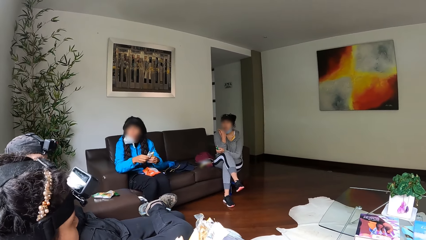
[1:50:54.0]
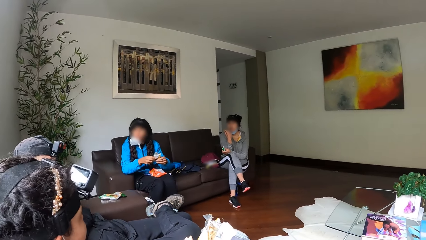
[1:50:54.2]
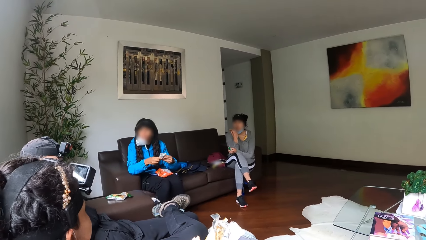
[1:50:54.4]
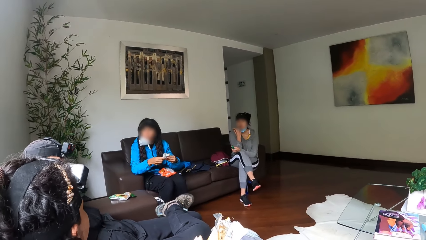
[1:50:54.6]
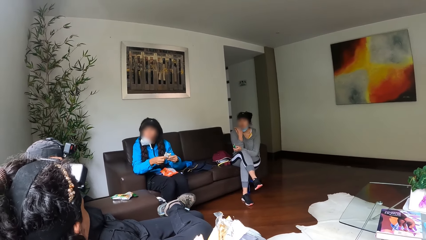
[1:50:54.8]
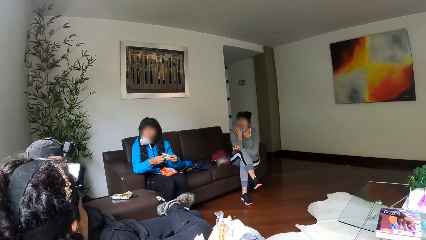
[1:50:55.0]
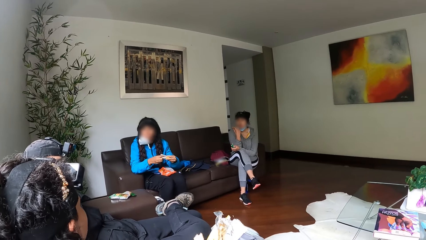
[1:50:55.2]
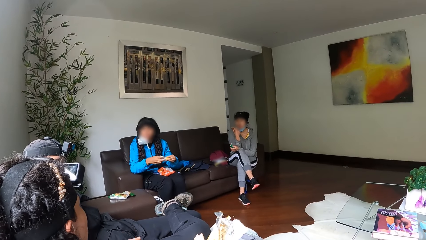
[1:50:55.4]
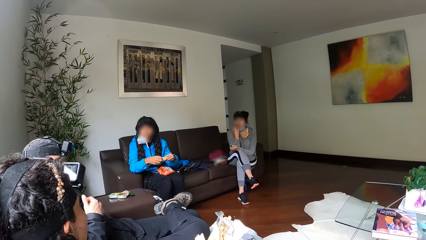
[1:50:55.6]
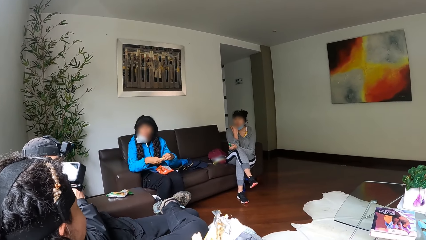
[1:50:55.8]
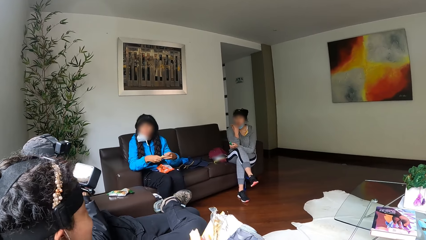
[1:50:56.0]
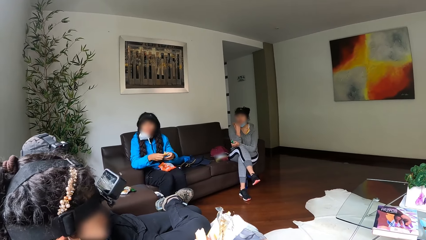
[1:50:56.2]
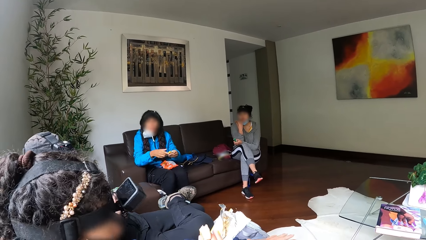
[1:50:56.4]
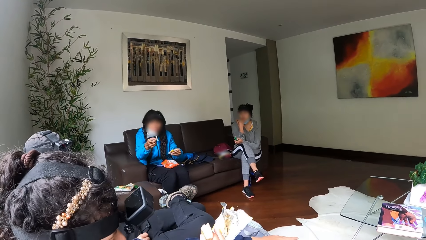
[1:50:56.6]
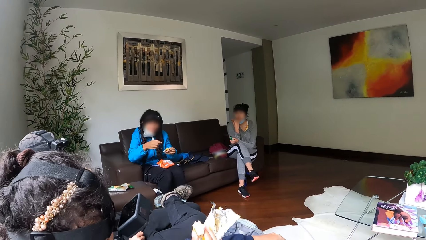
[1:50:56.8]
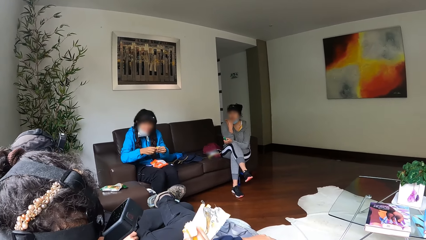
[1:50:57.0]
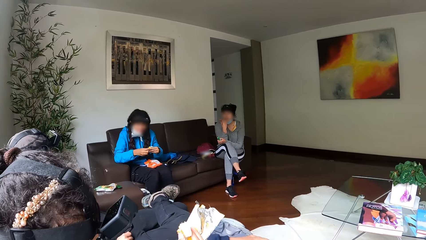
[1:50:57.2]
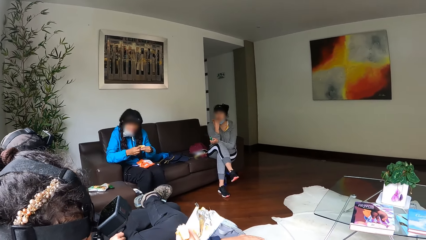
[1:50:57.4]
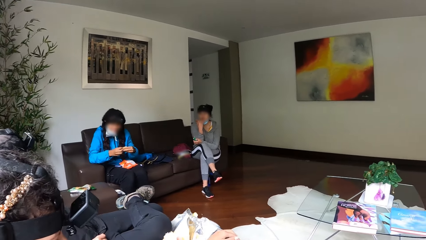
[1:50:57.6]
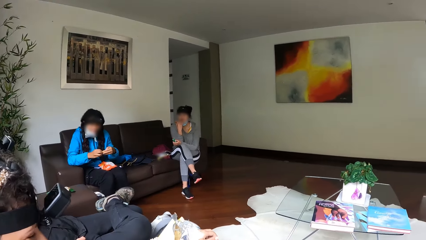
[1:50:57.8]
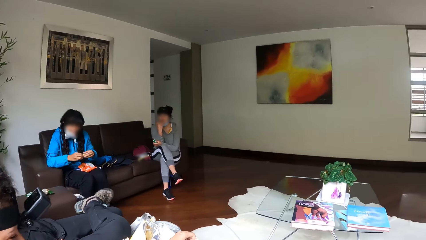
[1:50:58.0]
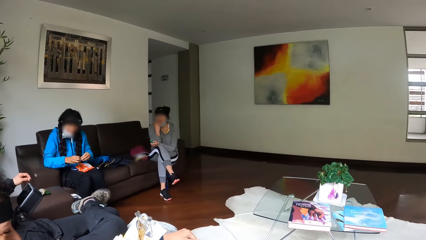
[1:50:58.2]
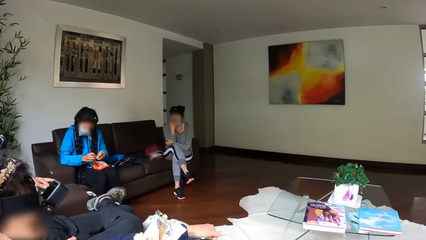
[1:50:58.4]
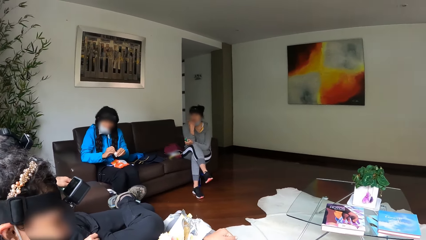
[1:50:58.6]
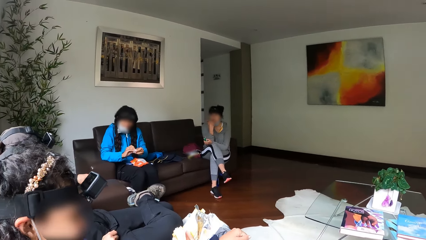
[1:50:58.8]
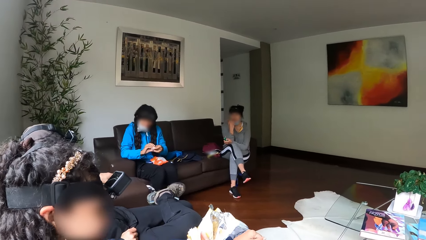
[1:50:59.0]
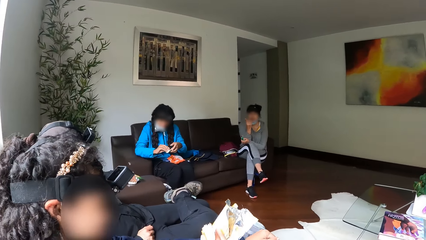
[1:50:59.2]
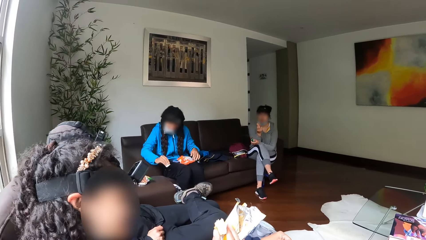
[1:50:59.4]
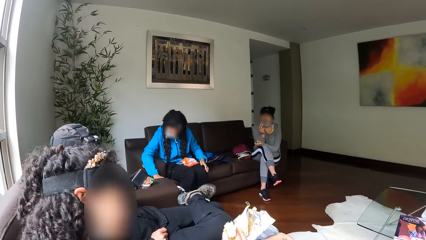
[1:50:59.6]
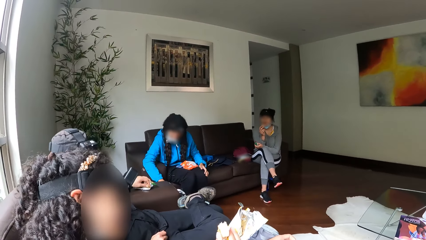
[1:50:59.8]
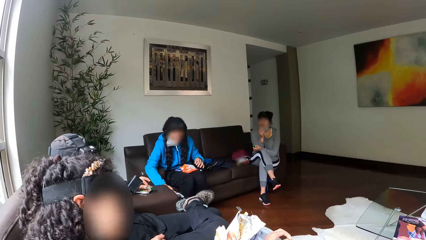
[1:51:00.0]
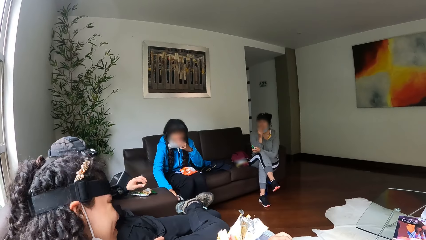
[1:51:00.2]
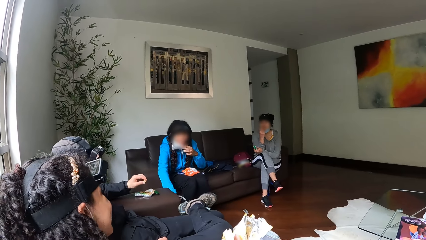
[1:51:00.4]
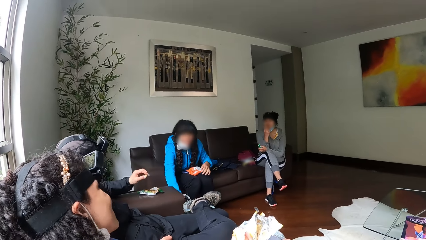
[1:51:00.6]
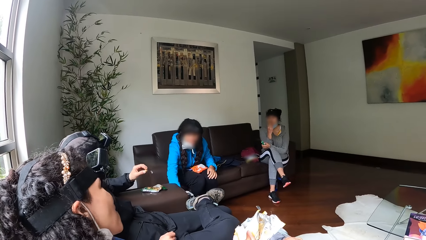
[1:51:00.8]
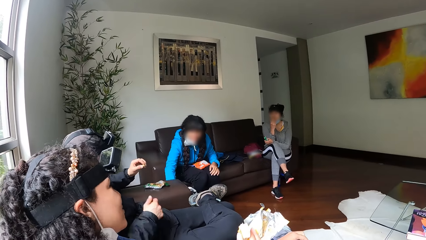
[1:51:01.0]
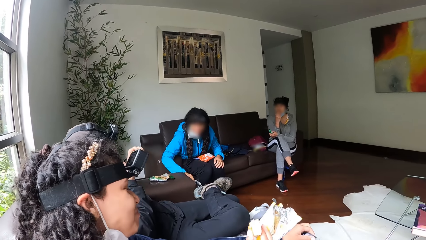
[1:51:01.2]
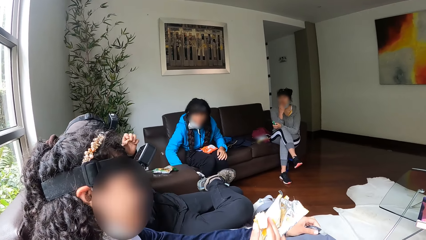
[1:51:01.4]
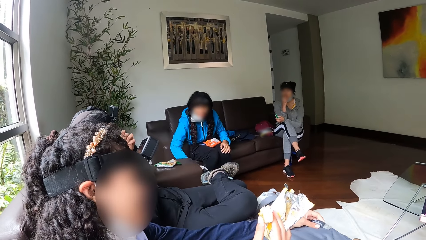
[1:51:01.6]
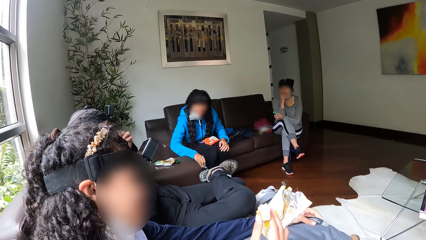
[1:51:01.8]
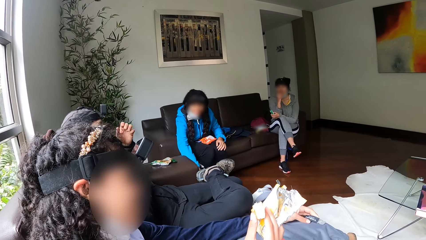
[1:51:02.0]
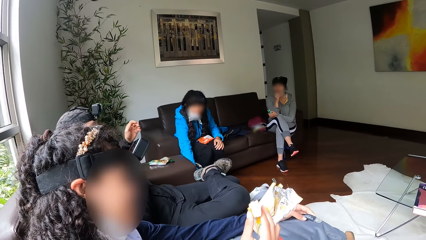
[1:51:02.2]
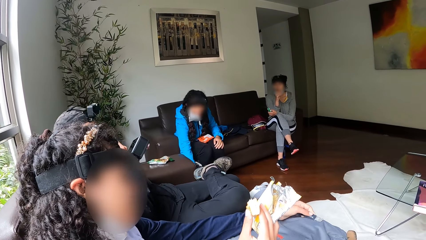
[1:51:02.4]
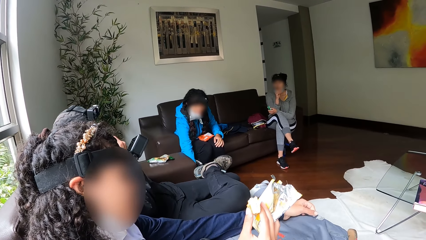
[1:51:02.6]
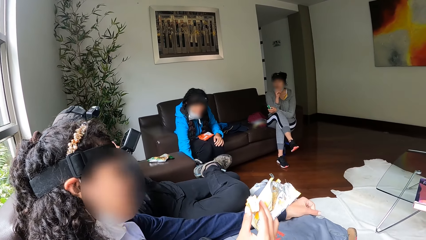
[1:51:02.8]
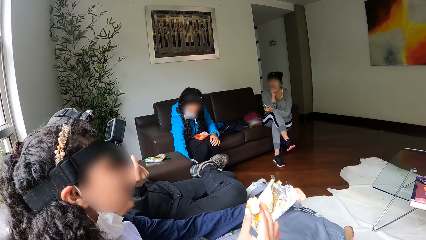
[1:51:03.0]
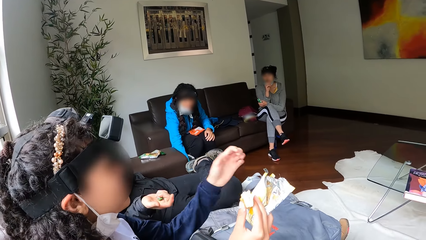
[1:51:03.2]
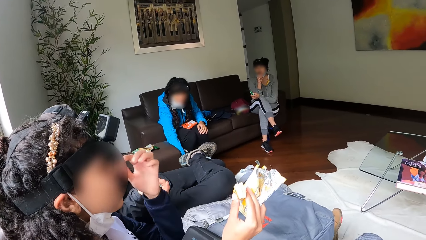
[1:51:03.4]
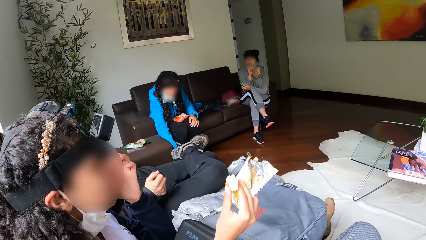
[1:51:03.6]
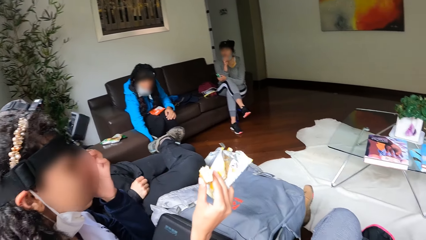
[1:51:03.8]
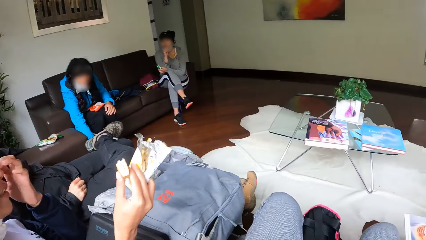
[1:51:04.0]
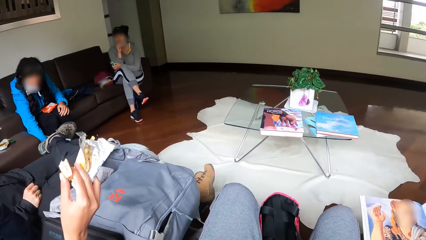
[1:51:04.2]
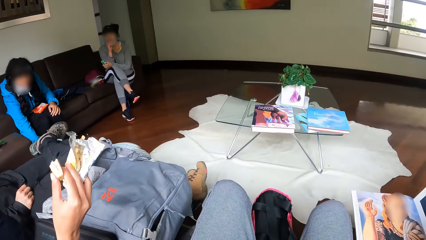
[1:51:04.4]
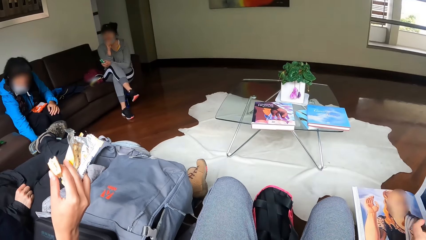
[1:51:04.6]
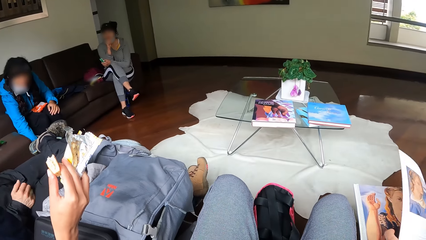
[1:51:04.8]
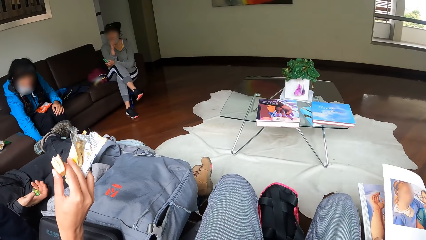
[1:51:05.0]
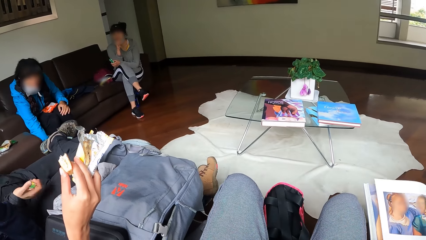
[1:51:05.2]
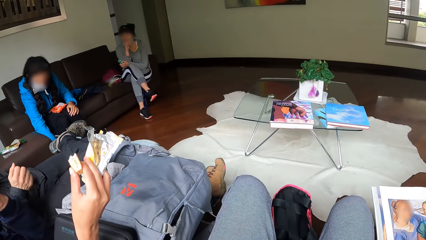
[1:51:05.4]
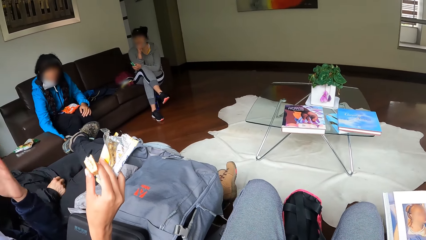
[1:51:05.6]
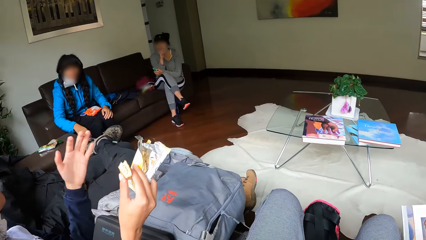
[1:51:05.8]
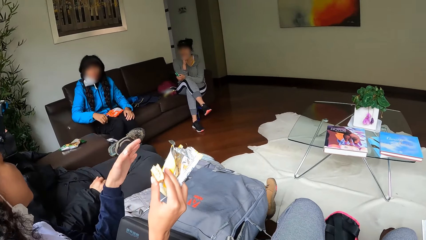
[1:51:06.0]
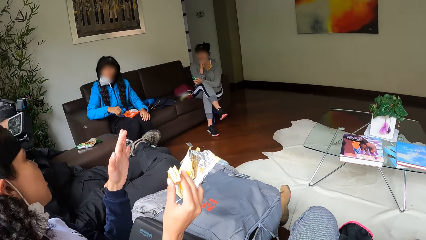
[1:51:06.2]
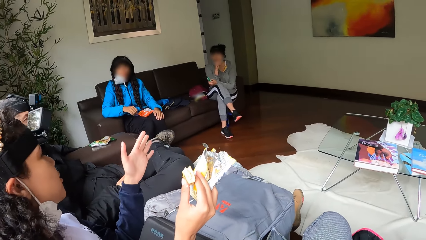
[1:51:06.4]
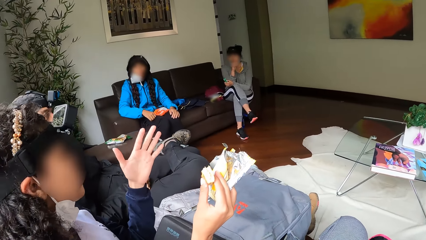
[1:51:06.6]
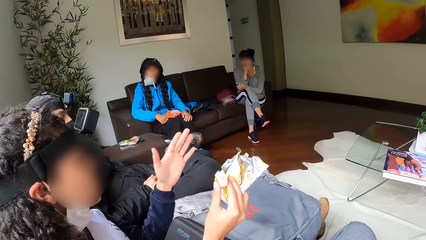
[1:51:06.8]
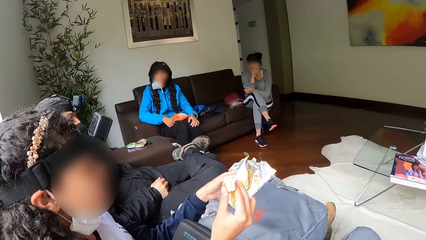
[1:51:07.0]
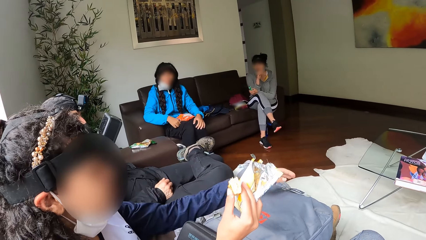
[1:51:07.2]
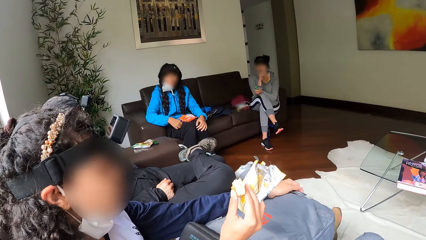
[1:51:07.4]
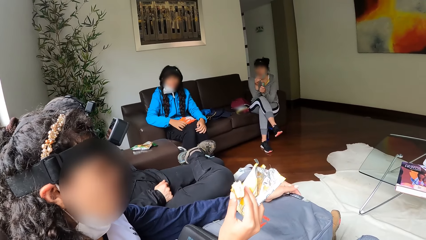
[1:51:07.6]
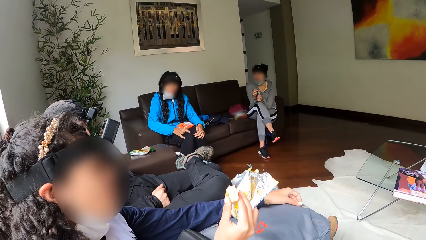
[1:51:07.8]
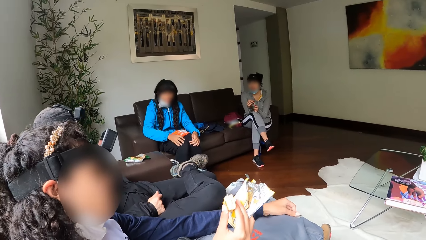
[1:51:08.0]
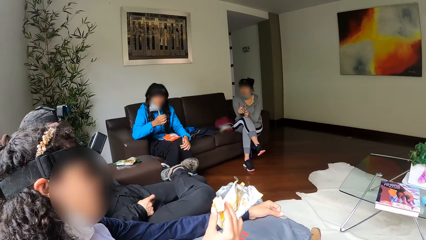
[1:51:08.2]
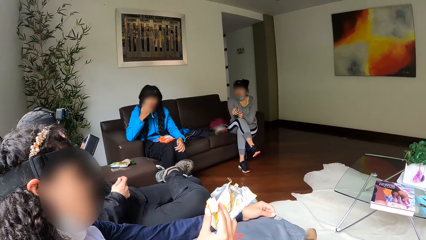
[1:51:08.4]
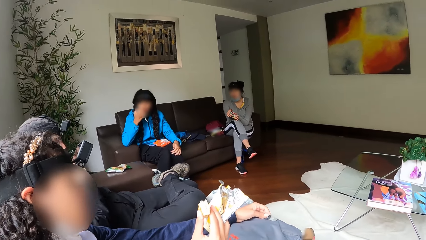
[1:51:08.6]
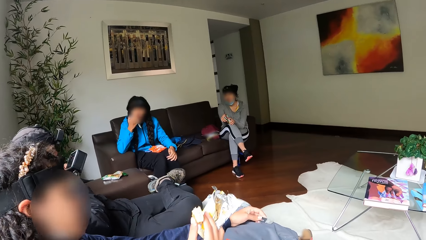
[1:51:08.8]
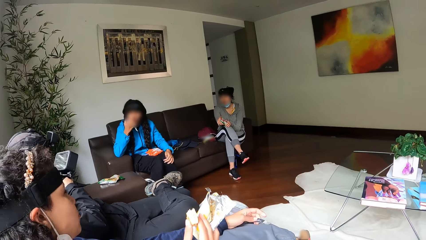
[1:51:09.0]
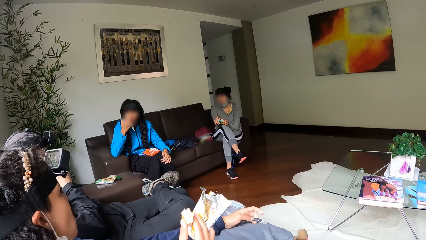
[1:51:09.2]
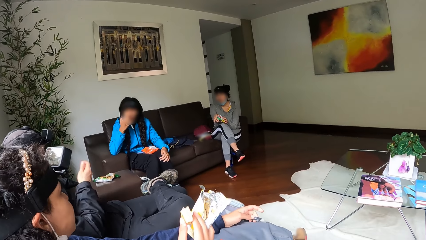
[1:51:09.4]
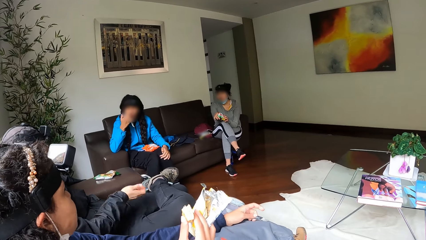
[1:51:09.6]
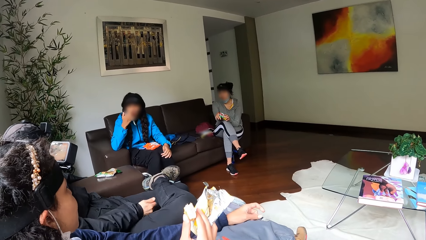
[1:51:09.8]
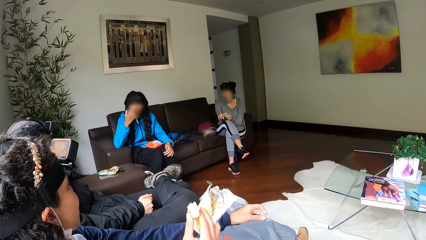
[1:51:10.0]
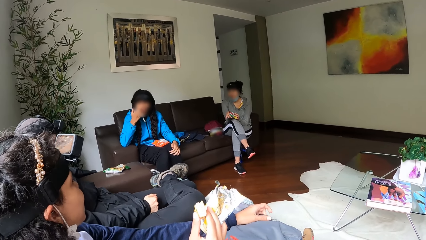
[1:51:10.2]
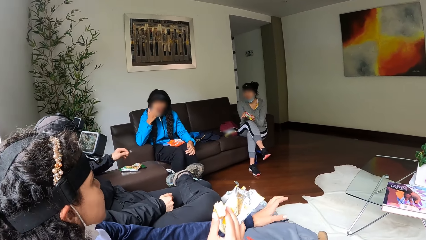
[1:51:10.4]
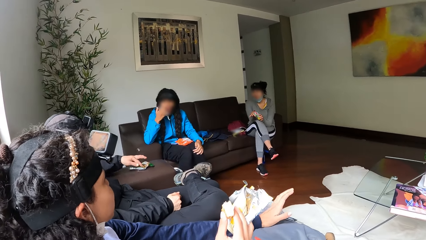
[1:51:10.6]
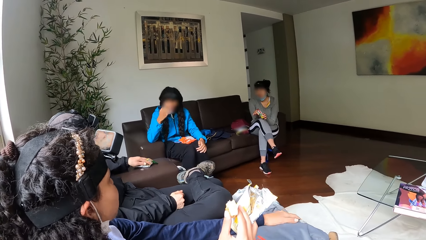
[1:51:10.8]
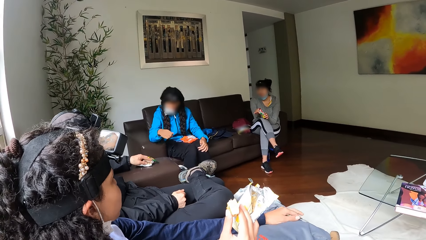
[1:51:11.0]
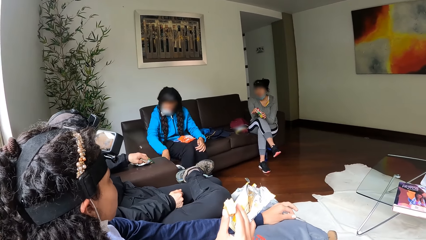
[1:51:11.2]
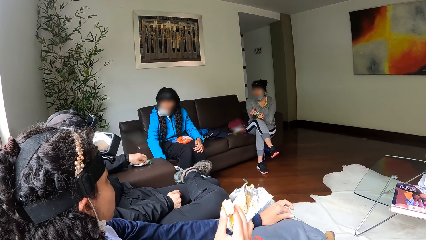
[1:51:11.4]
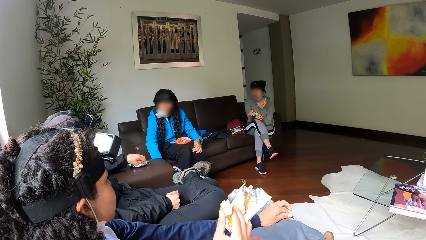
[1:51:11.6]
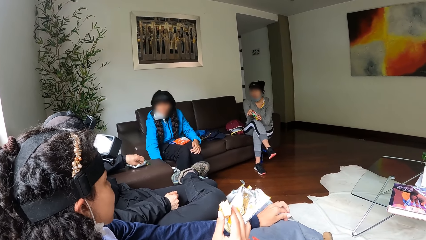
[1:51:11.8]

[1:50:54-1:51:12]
The woman folds the nylon of the biscuit with both hands. Another lady and a man dialogue.
